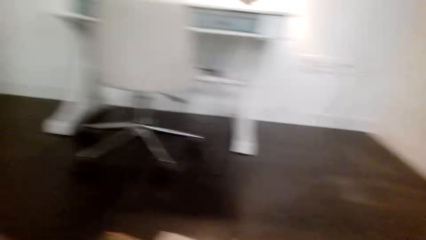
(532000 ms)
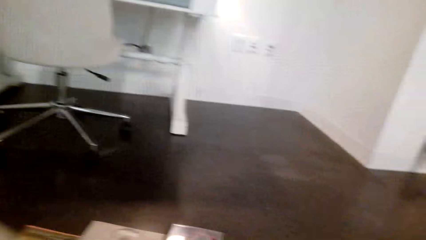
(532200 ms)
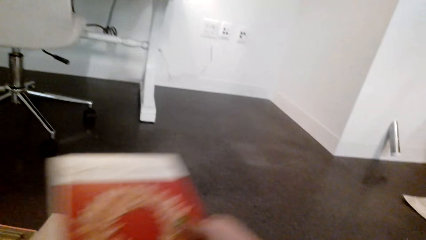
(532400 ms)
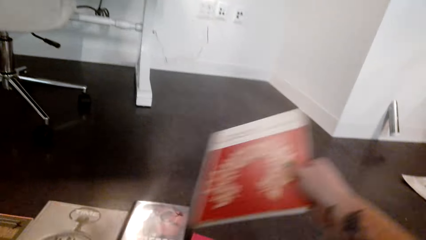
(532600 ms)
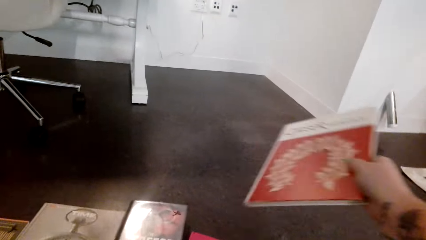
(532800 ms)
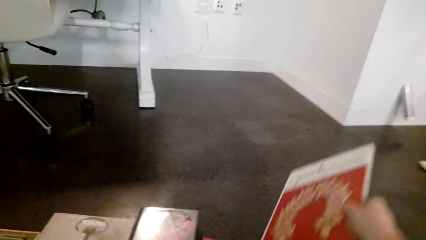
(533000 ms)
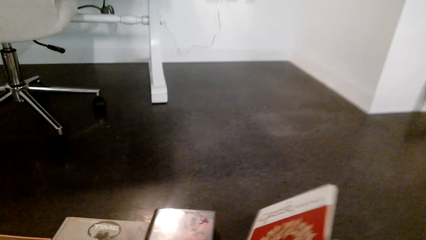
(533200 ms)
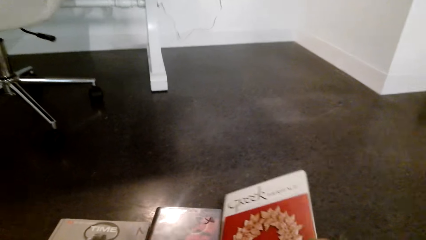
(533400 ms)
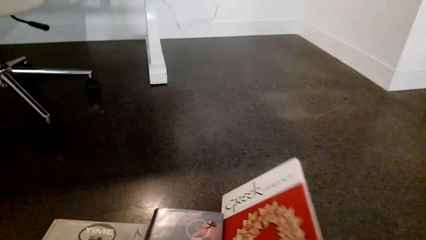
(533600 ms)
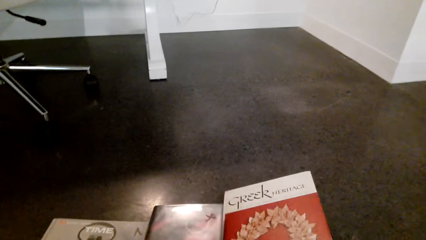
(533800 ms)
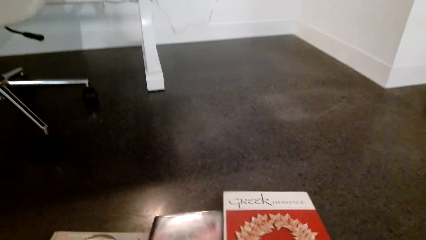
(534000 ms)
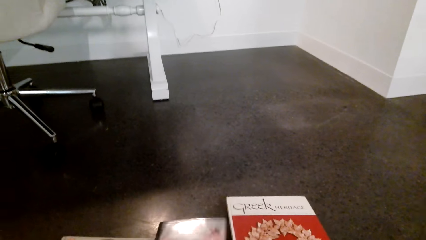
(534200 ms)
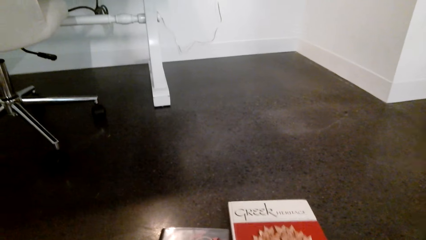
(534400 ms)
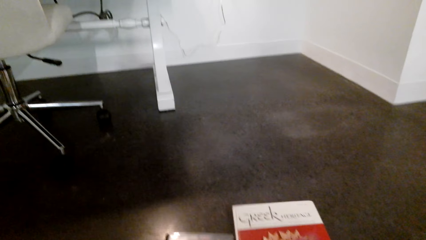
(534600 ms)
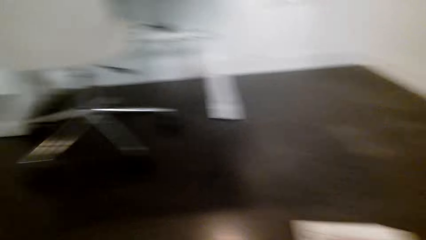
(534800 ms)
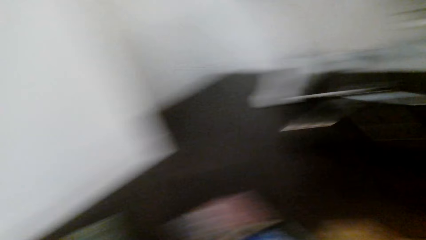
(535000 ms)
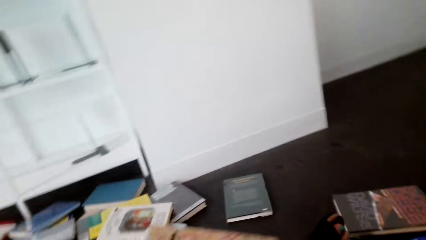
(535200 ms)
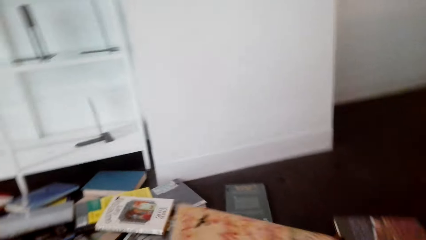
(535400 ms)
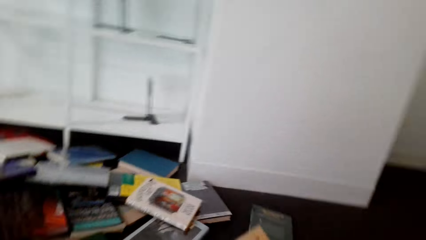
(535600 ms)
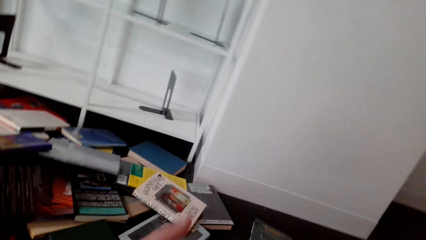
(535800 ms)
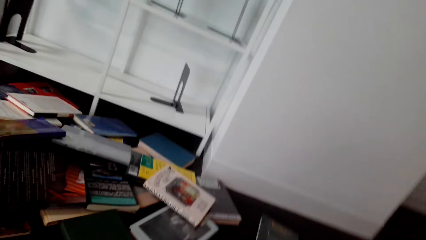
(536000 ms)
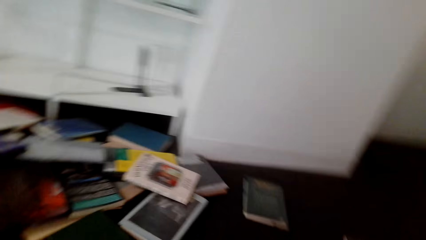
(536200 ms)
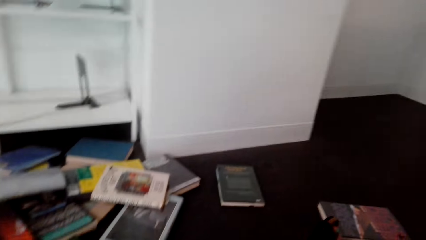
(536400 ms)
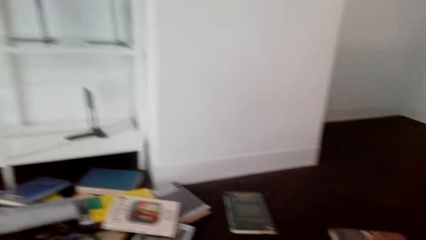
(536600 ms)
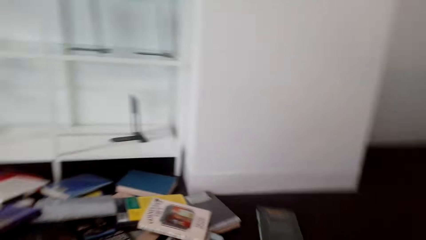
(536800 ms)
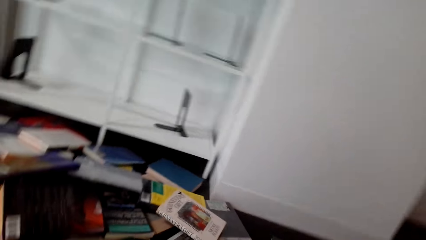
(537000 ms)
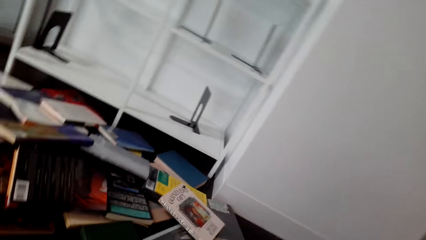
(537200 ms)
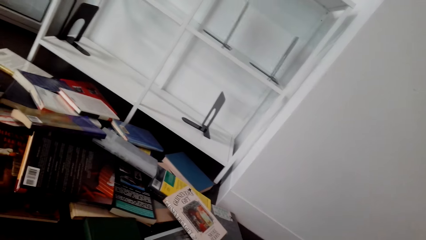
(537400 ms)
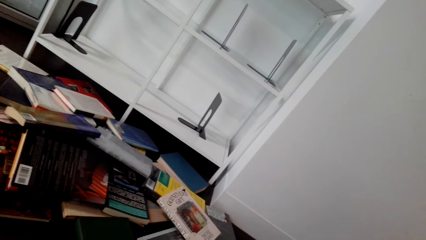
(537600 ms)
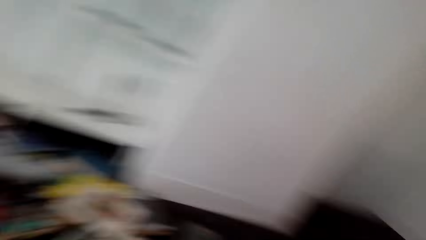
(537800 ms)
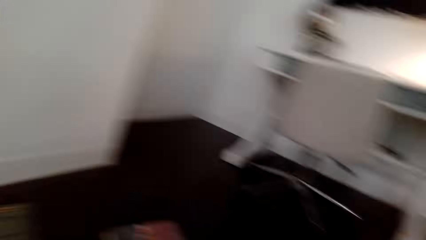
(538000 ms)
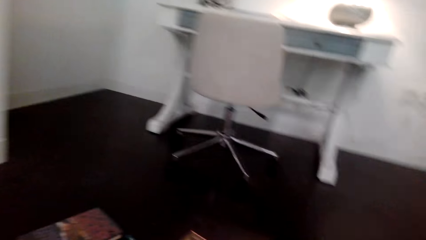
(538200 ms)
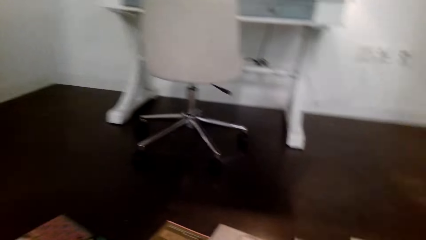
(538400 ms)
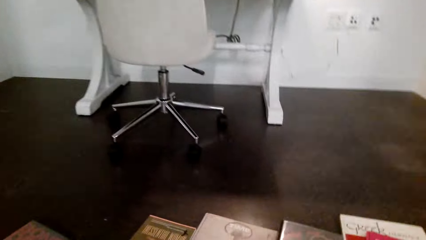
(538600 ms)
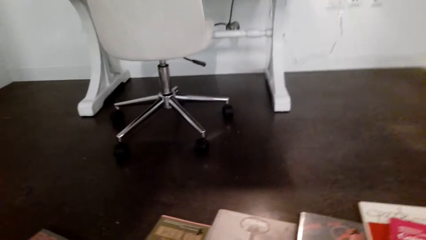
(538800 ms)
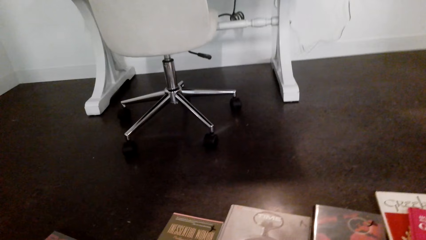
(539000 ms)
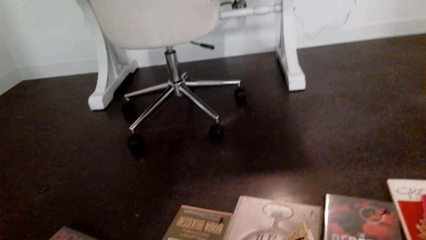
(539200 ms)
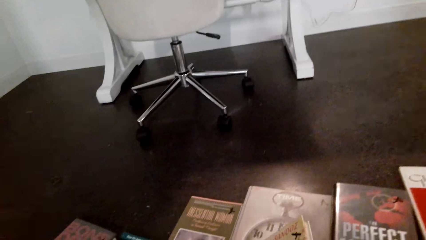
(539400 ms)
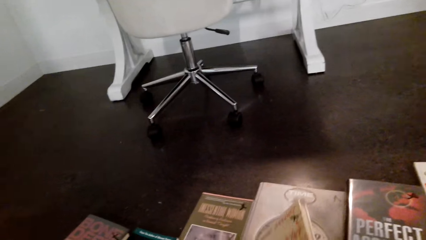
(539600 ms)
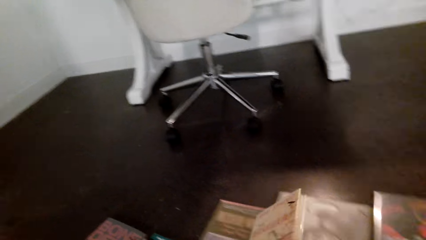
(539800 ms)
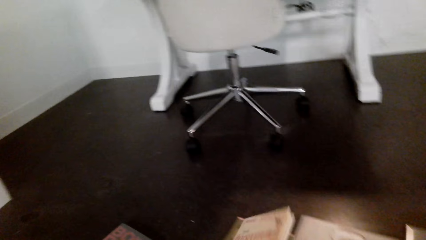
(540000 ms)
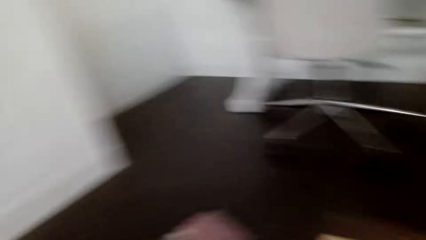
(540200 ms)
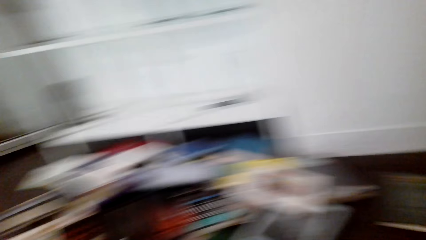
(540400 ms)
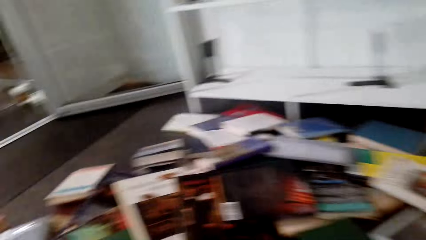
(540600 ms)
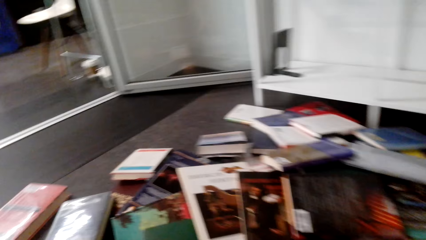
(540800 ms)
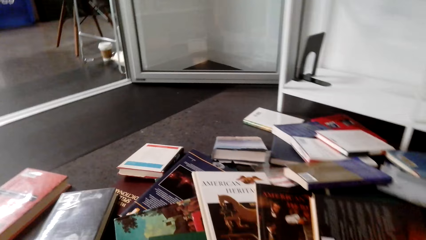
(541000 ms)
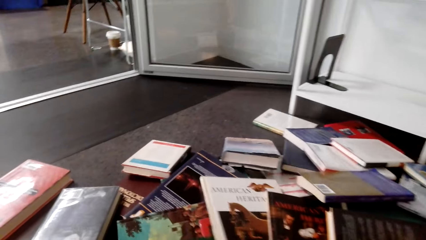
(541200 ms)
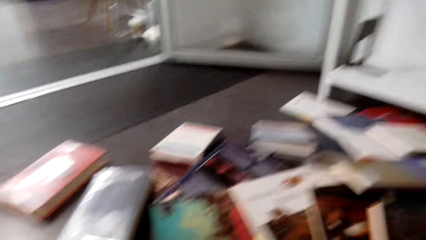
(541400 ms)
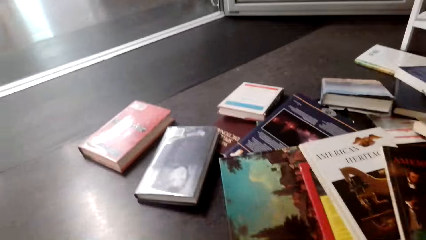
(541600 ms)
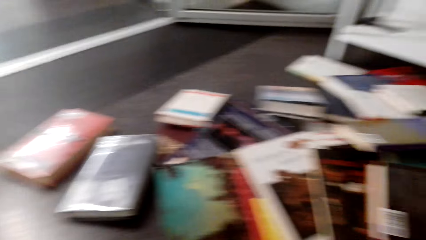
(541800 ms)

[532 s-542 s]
The camera wearer places the book on a floor. They lift the book.

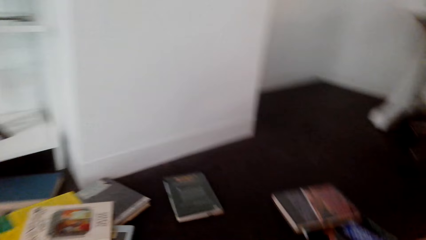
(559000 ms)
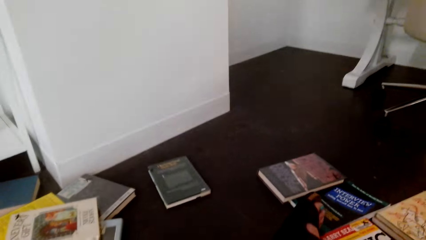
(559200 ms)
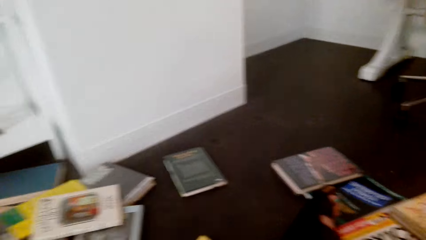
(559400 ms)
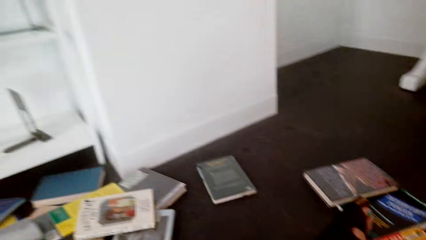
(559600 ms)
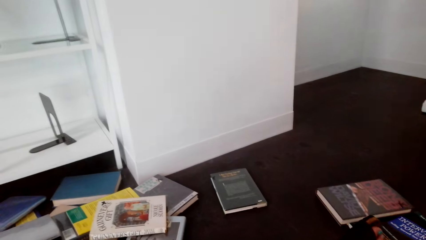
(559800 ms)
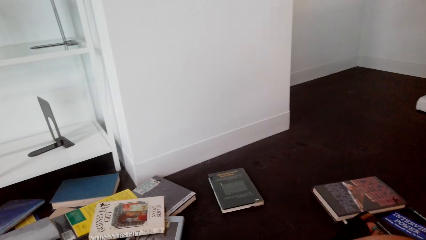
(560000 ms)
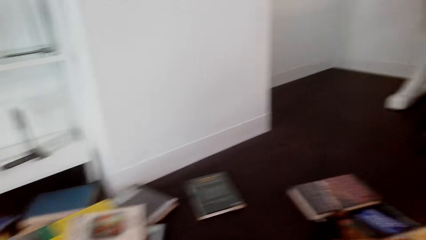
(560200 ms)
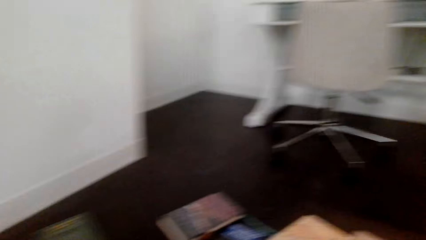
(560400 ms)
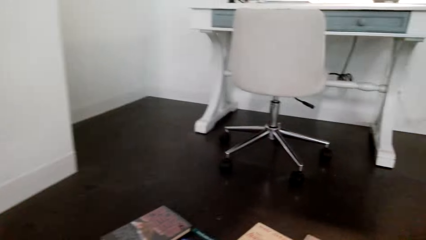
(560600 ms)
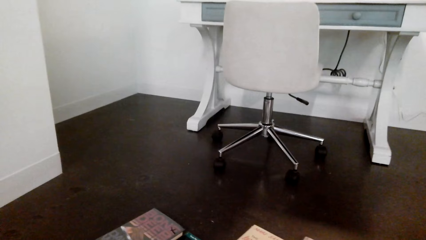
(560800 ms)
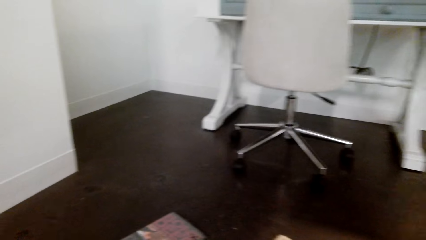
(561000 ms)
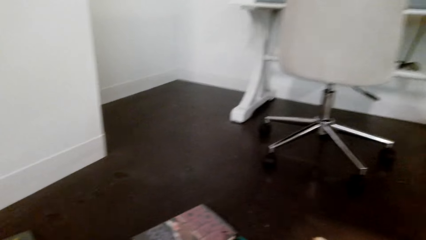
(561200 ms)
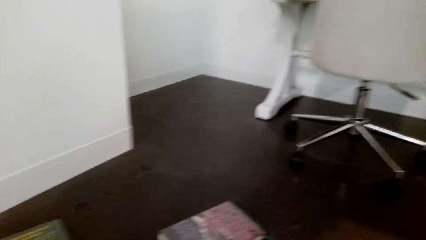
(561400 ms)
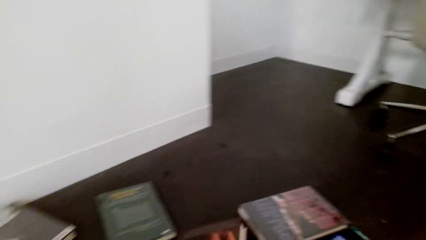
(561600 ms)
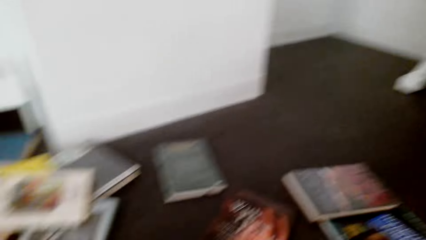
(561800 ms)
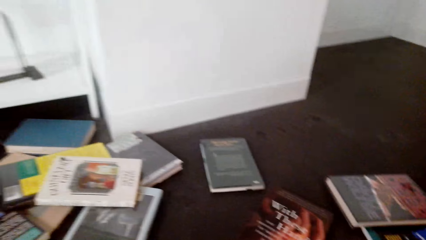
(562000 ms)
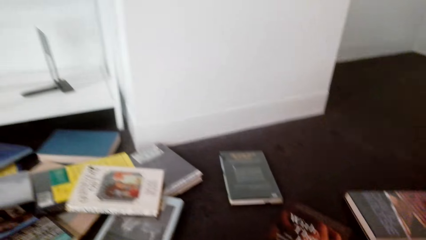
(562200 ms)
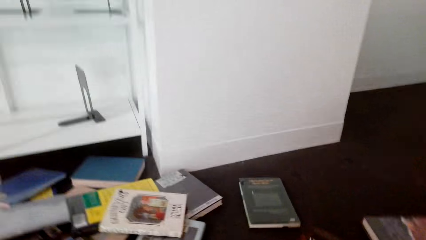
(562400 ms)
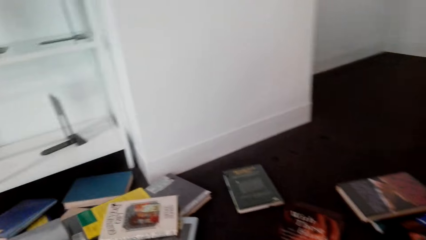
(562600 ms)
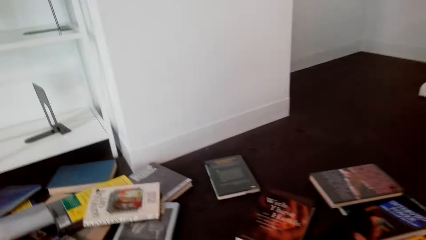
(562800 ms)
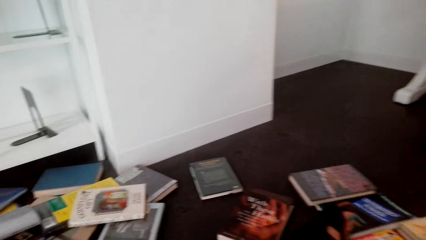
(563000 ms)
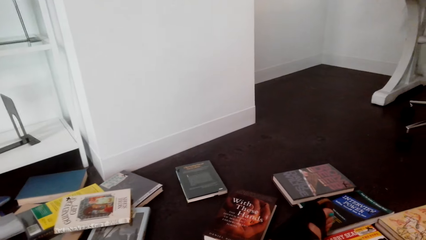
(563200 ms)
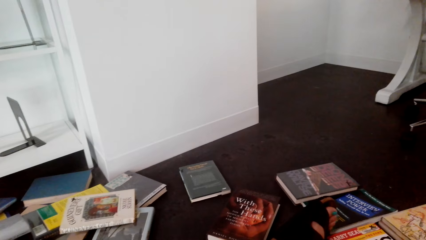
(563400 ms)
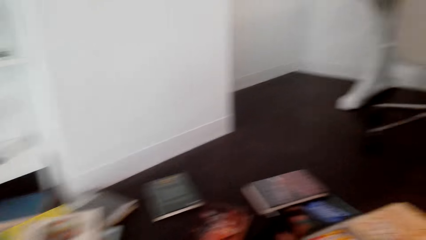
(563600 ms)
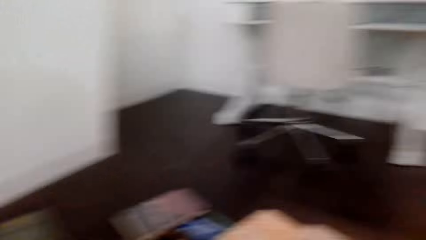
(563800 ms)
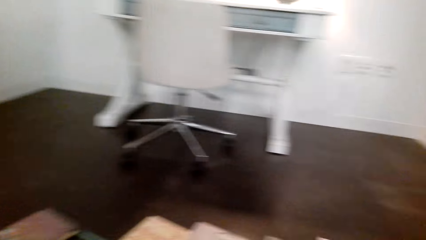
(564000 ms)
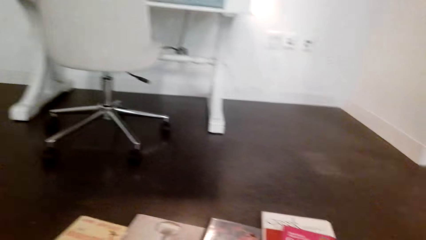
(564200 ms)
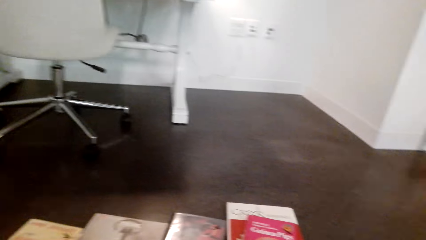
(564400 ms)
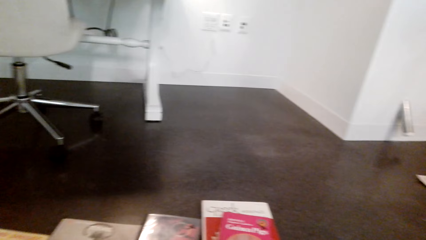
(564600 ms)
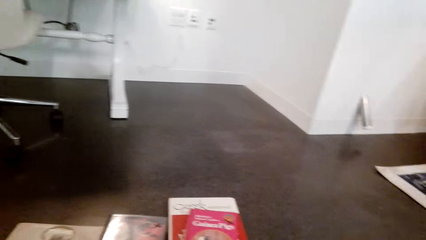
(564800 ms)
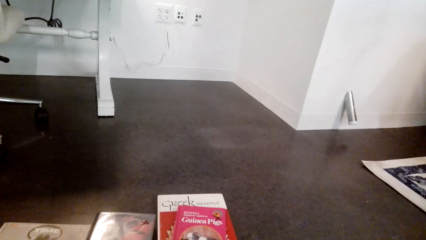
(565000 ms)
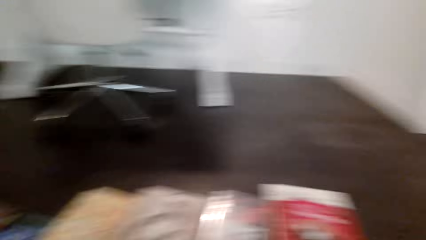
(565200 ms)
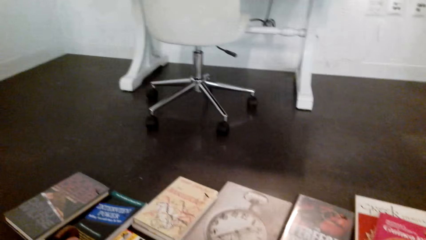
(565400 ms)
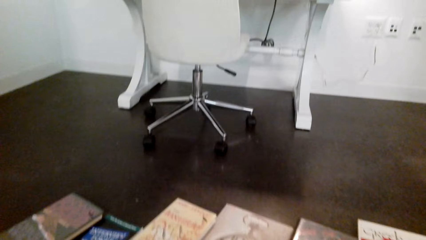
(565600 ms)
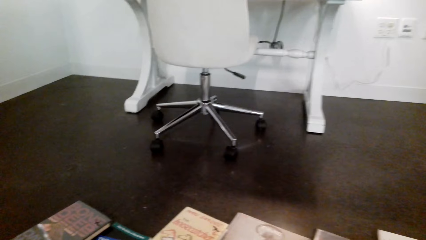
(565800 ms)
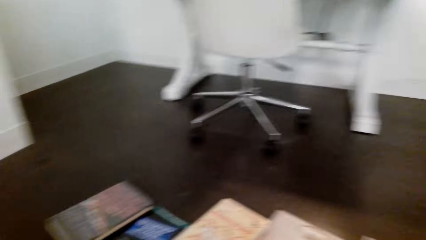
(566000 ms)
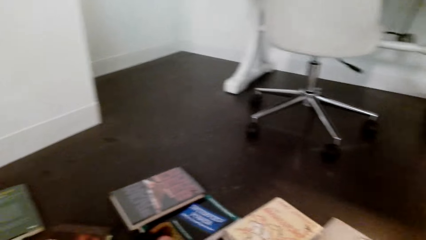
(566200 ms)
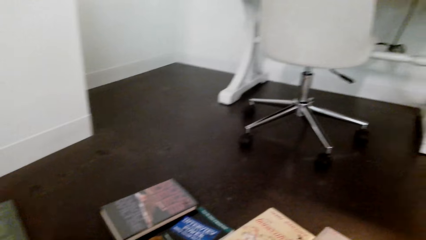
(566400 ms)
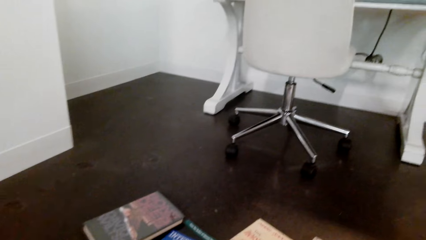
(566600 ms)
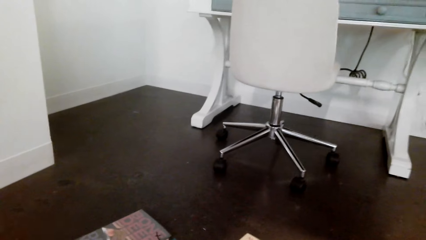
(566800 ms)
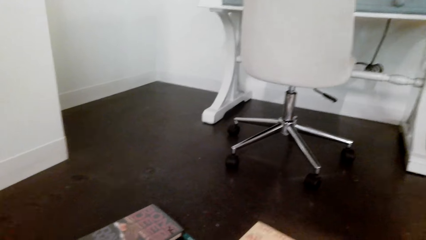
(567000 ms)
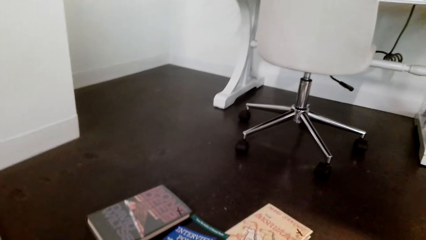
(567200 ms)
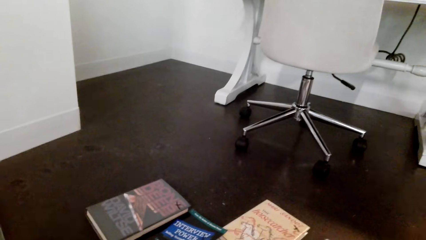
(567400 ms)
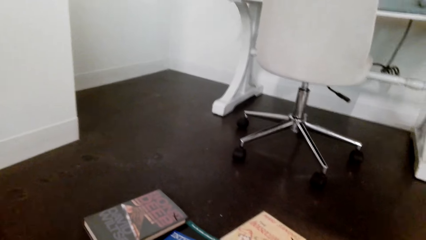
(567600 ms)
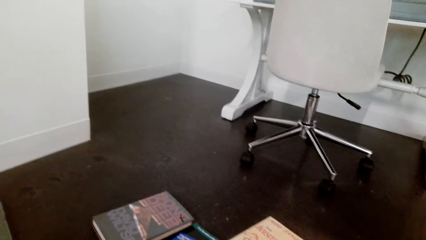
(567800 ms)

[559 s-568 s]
The camera wearer lifts another book. They look around.
